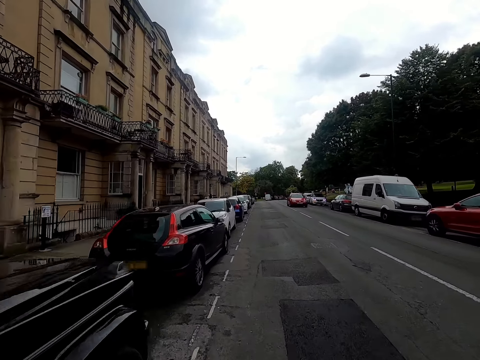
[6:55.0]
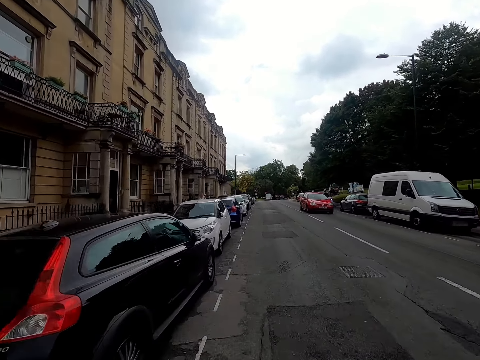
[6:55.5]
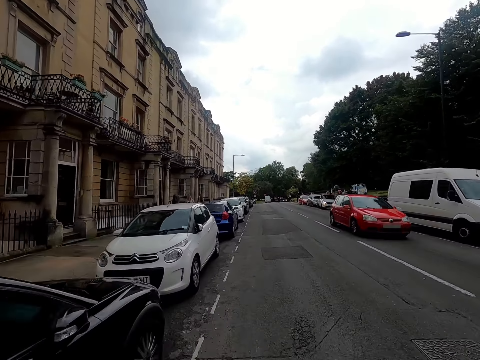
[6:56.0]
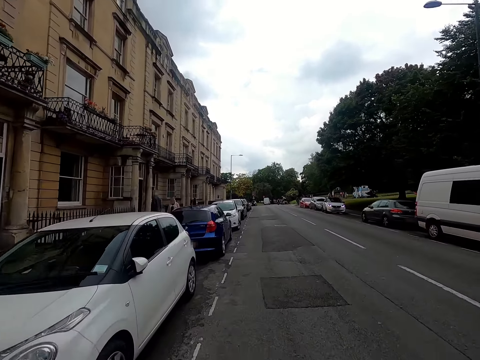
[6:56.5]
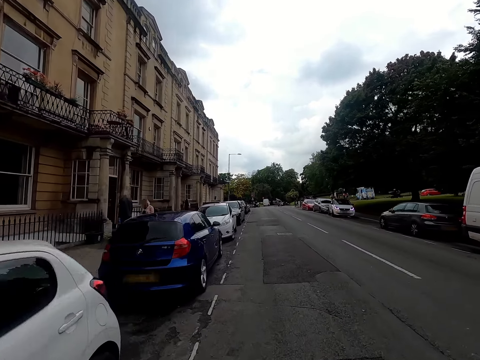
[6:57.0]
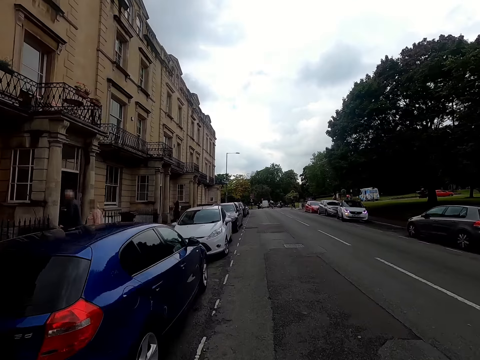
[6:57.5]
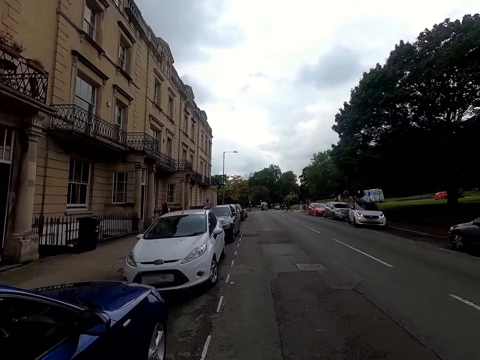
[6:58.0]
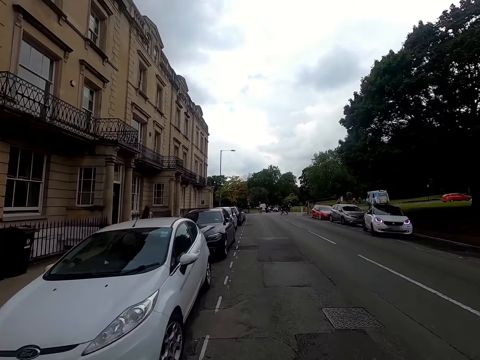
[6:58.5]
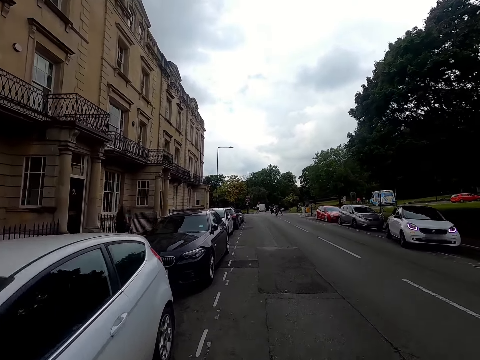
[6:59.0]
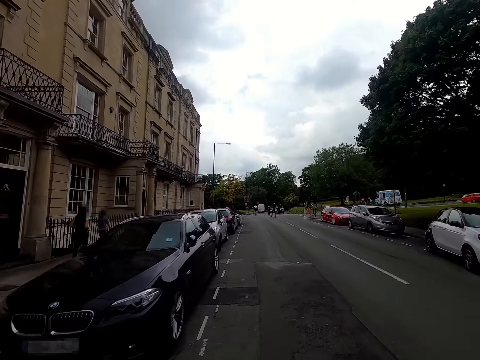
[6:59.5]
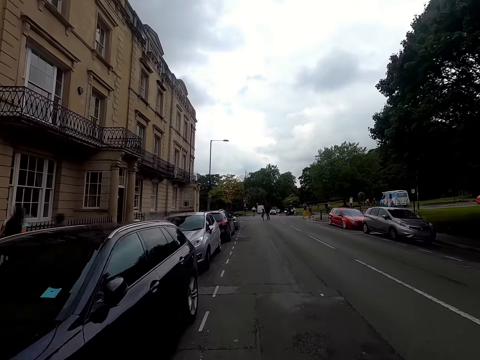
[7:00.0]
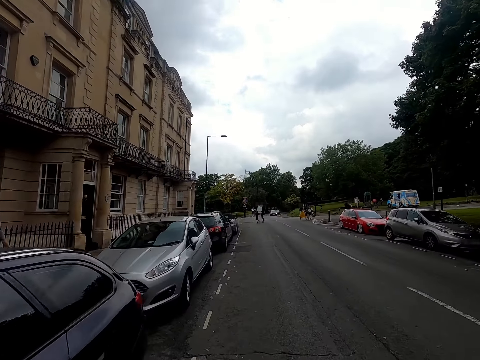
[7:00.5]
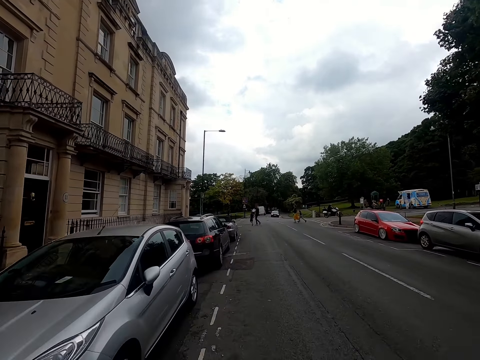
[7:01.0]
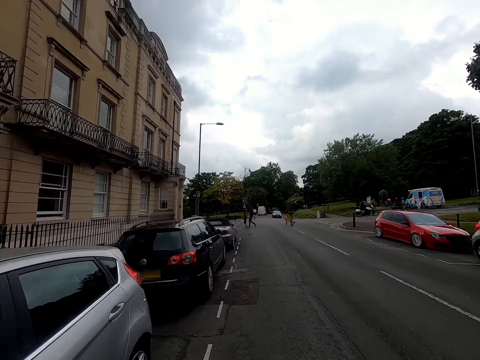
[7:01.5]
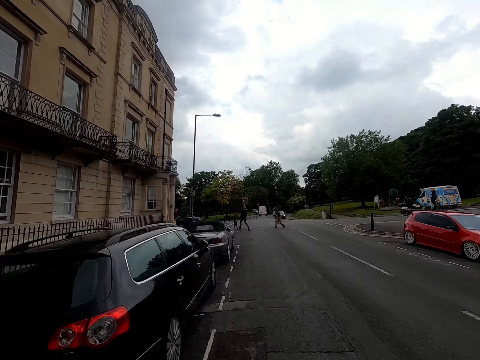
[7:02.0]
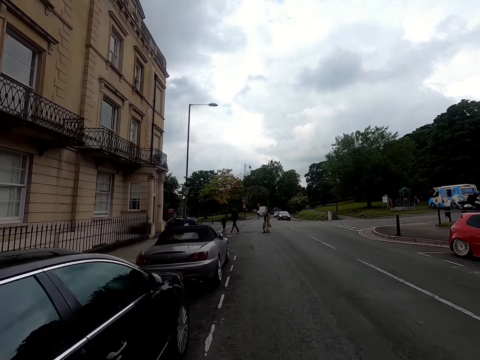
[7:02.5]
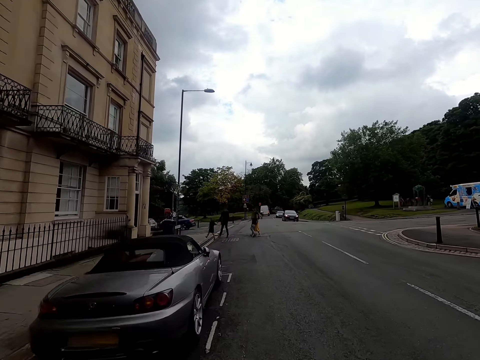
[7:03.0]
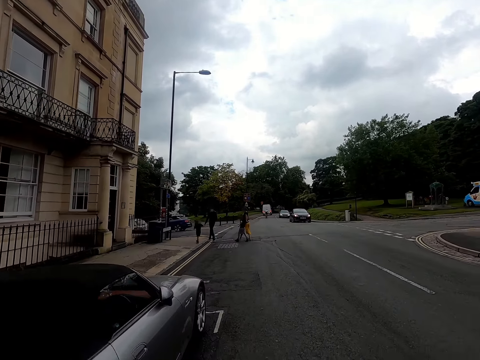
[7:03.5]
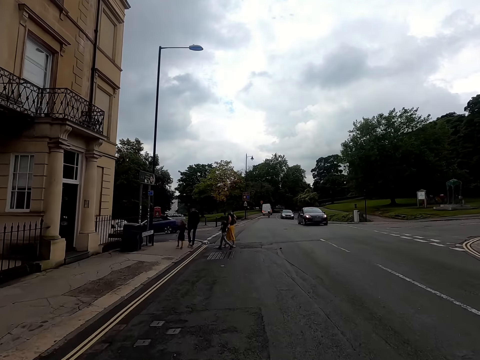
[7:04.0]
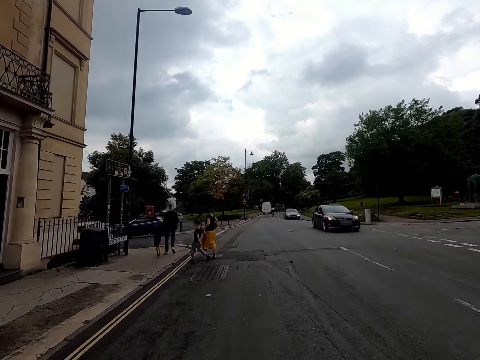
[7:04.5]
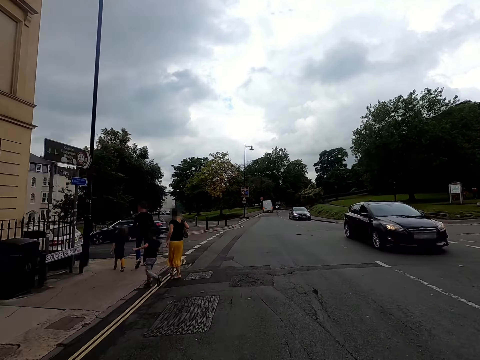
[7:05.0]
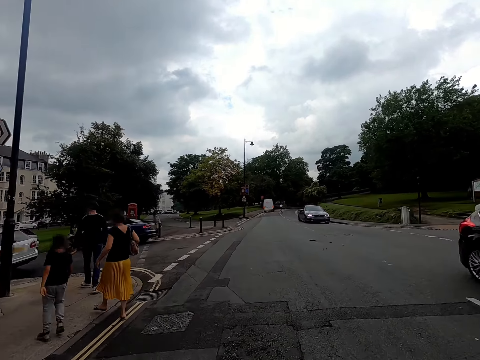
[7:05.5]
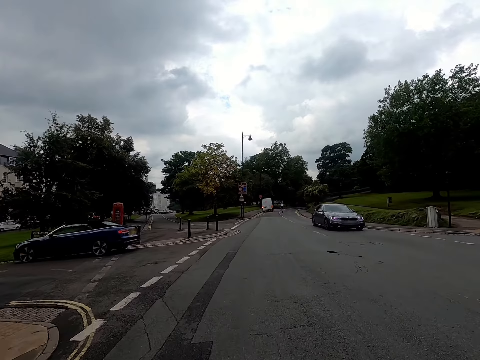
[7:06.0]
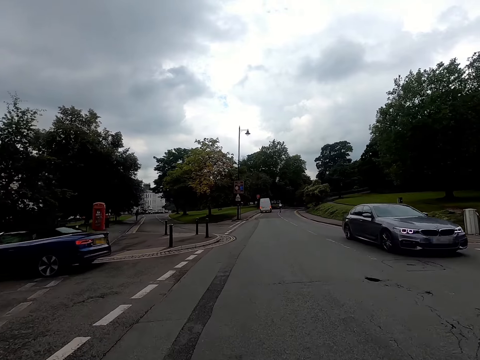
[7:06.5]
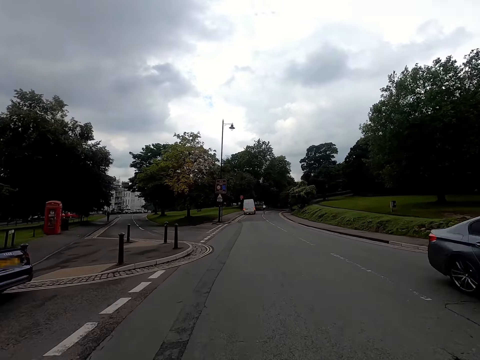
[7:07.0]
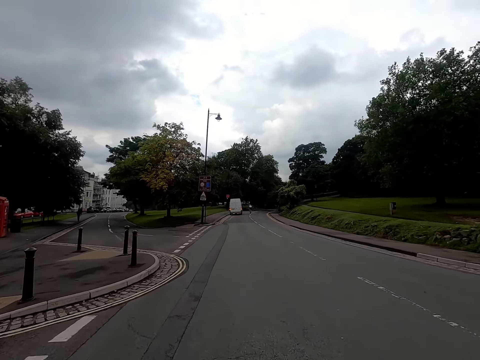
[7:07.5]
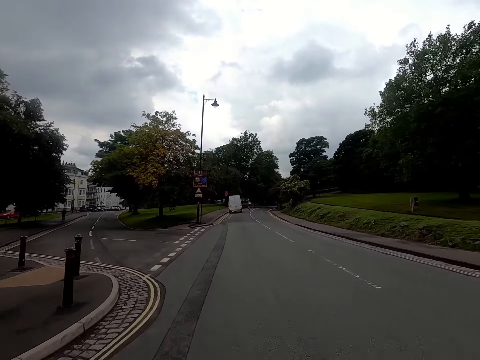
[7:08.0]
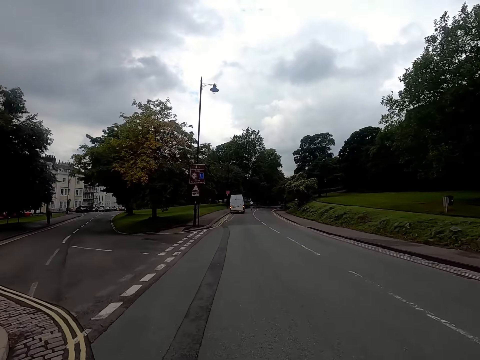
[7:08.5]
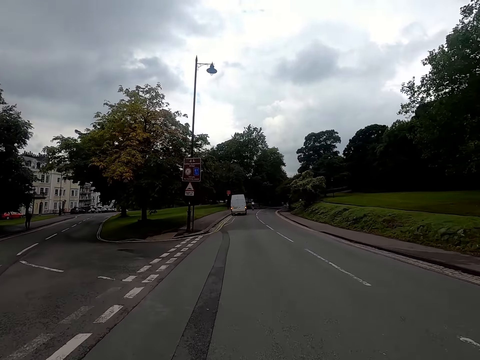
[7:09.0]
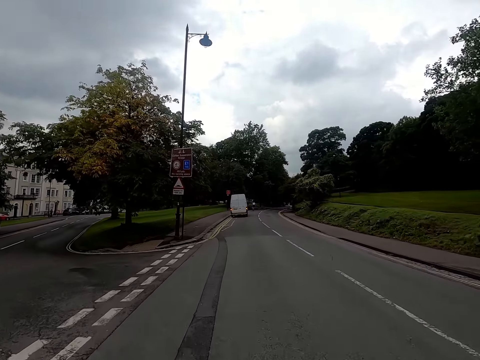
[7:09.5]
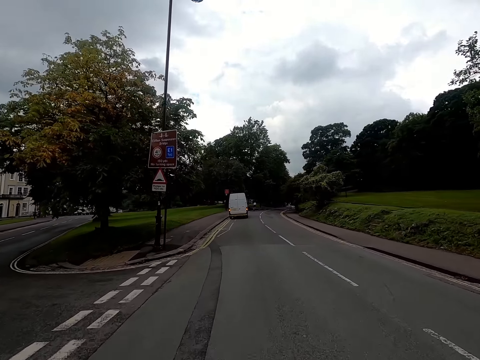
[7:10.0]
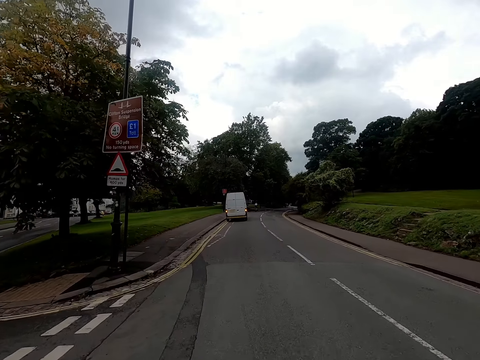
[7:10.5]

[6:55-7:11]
A red car drives past the camera wearer. A black car drives past them. A black car drives past them again.

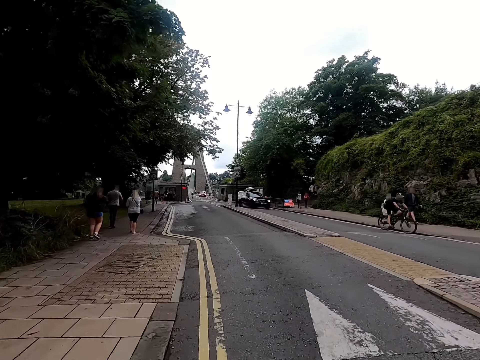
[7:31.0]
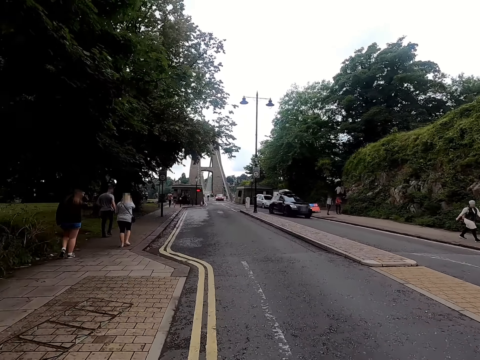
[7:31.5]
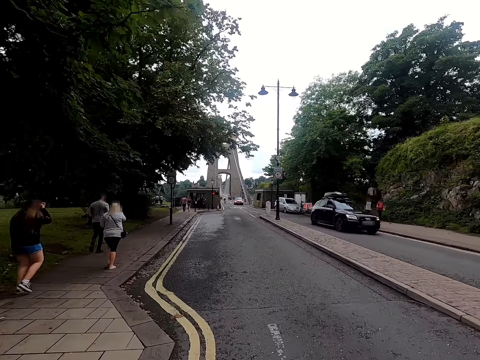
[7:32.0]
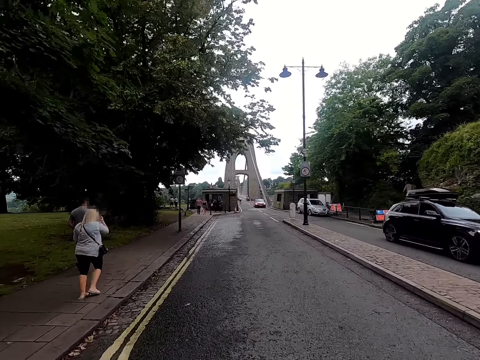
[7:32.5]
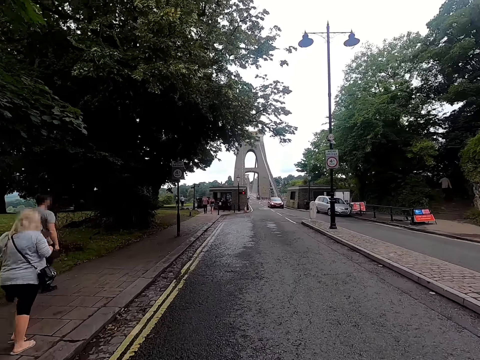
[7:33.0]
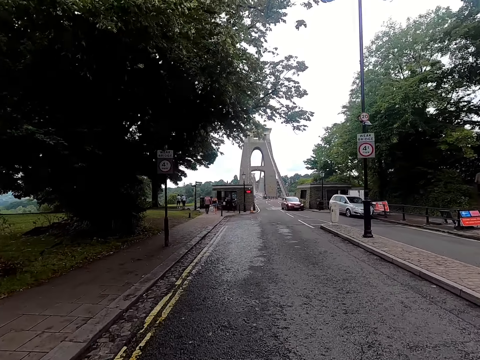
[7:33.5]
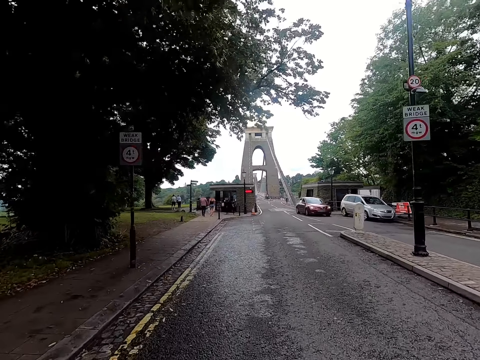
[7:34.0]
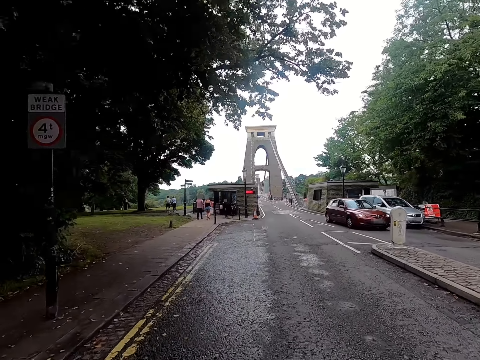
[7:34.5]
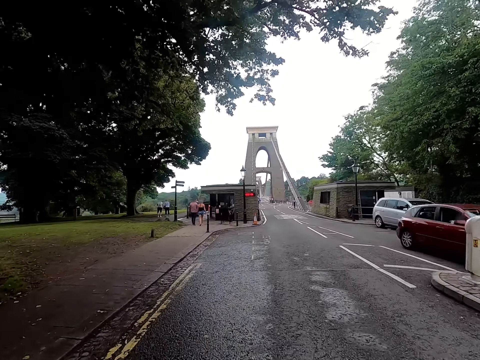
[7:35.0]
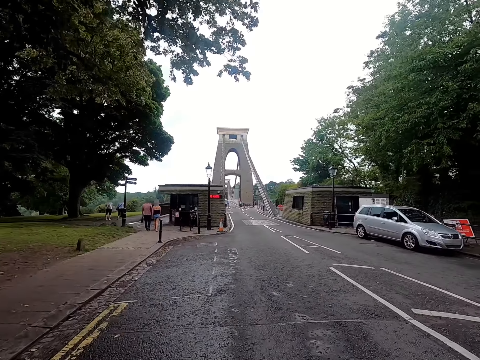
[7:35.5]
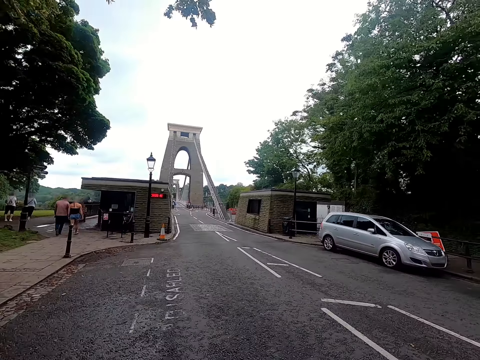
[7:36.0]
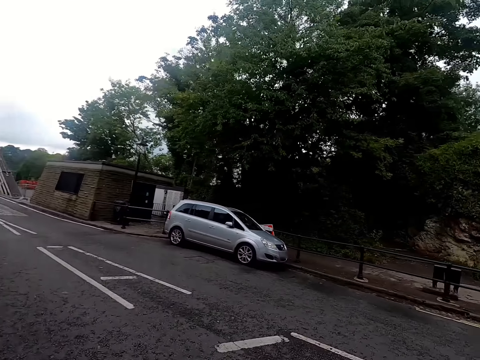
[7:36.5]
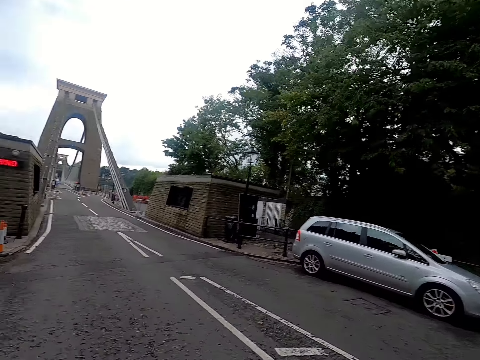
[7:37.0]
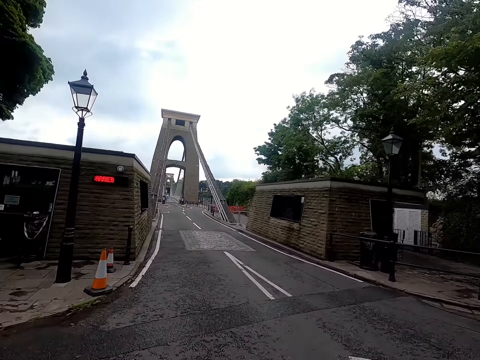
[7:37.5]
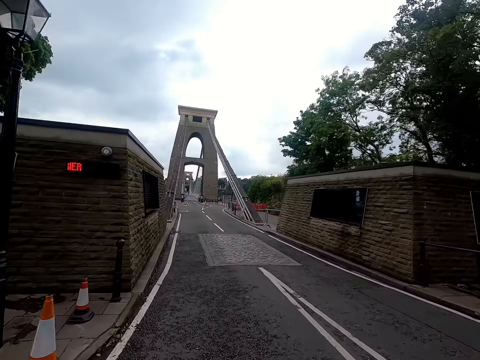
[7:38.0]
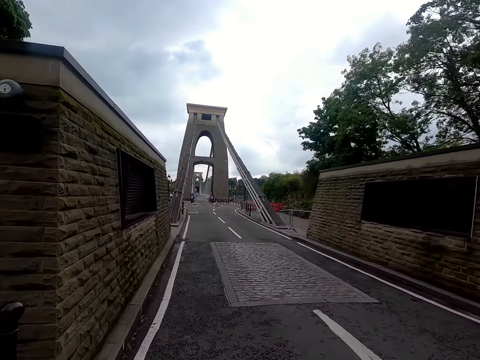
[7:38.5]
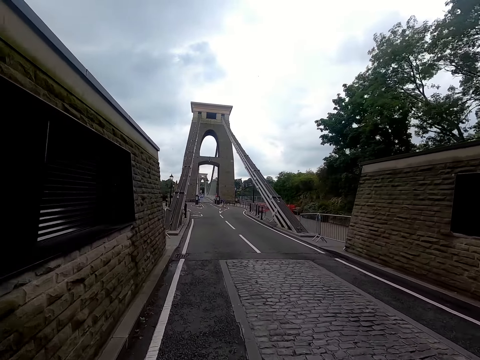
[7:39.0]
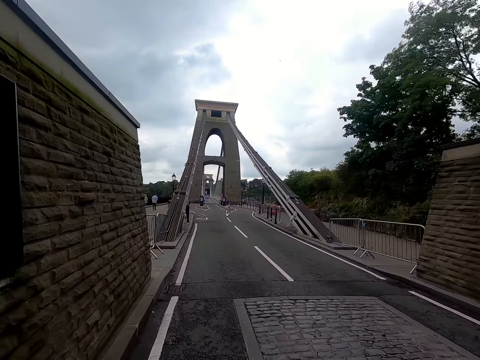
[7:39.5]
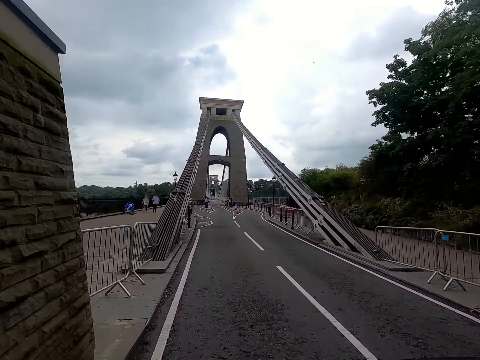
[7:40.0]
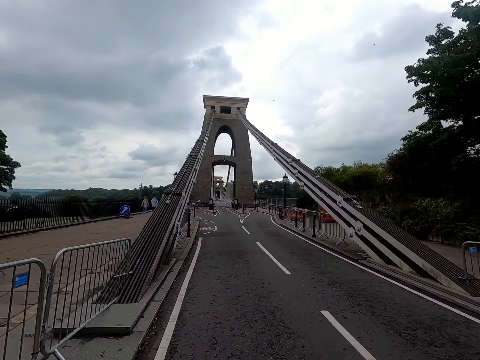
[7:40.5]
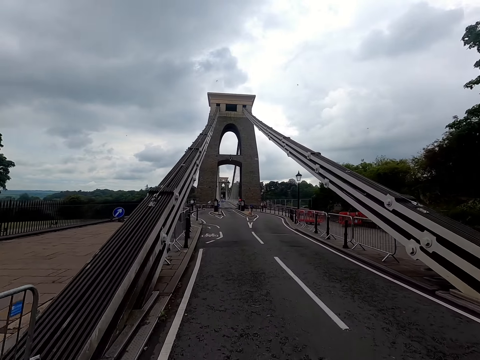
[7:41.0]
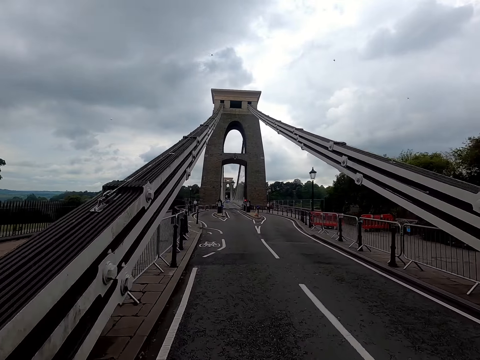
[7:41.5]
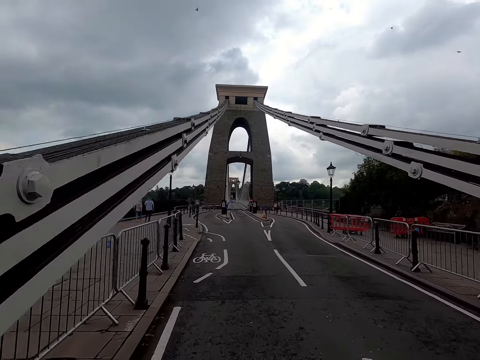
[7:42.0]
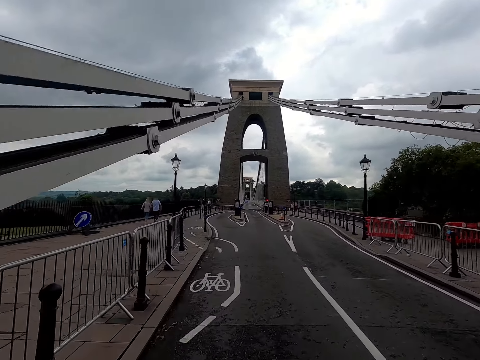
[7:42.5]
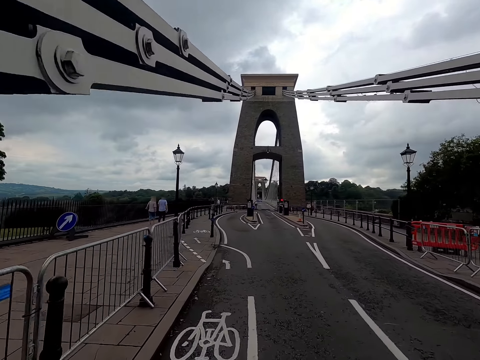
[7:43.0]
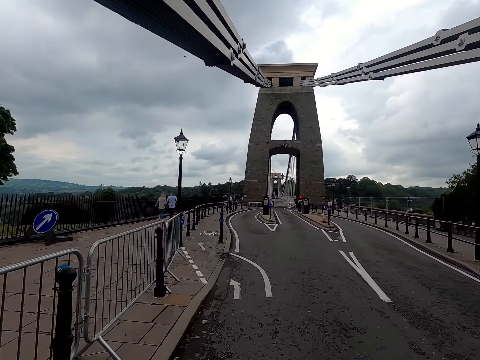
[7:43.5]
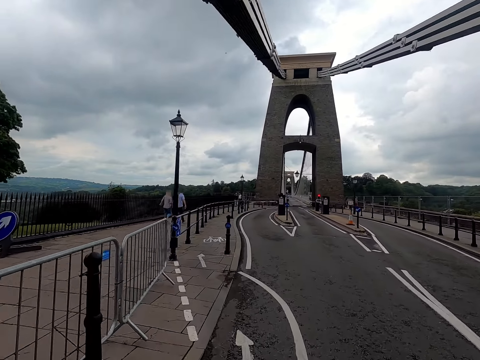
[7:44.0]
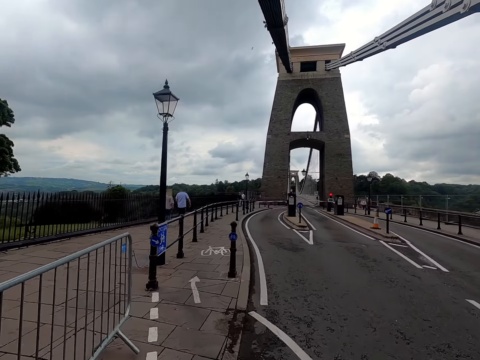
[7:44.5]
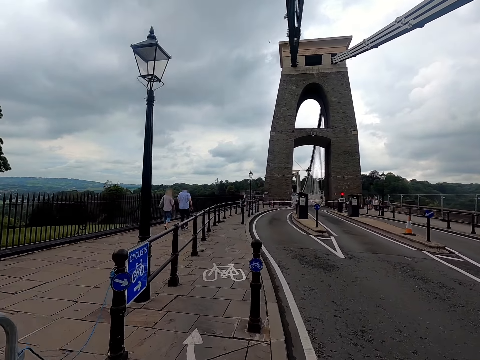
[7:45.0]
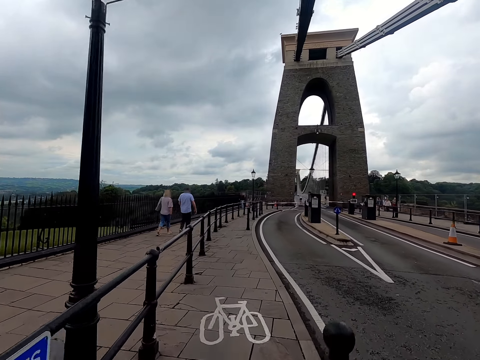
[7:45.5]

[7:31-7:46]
A black car drives past the camera wearer. A red car drives past the camera wearer. The camera wearer rides the bicycle on a bridge.
